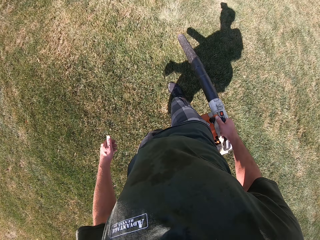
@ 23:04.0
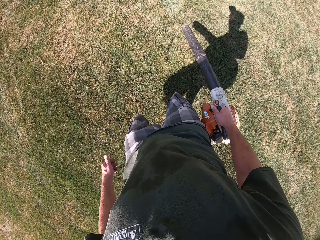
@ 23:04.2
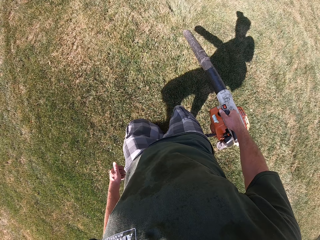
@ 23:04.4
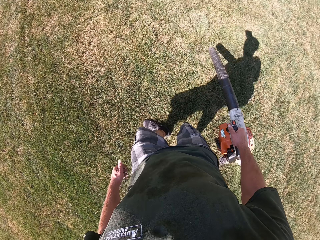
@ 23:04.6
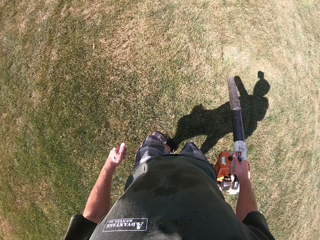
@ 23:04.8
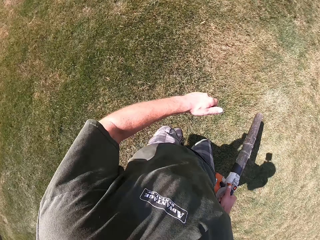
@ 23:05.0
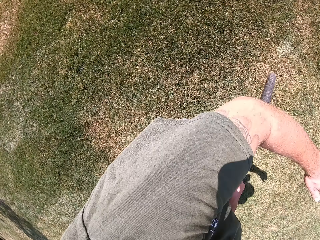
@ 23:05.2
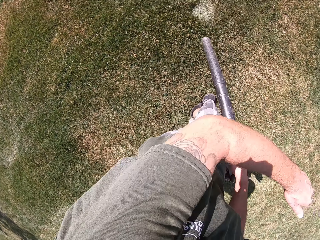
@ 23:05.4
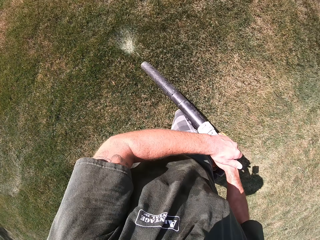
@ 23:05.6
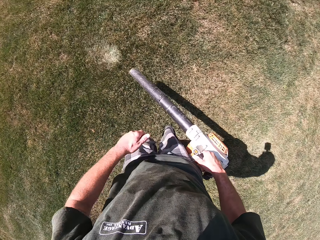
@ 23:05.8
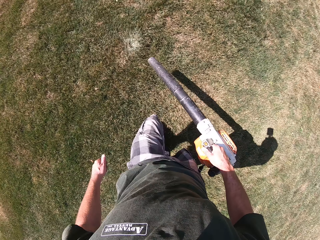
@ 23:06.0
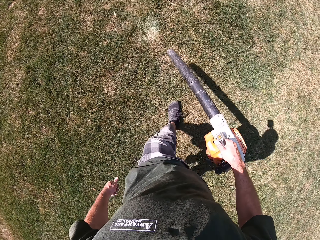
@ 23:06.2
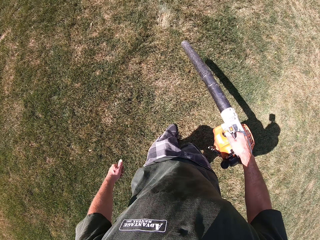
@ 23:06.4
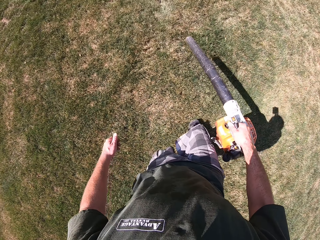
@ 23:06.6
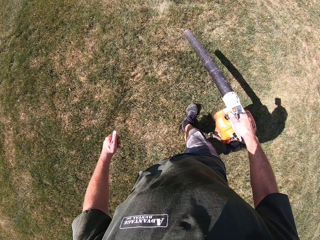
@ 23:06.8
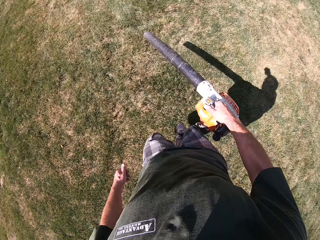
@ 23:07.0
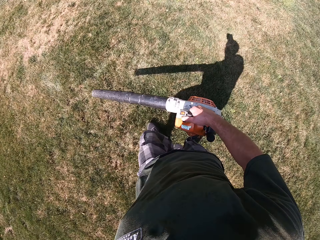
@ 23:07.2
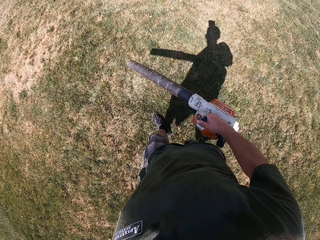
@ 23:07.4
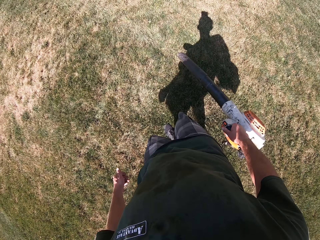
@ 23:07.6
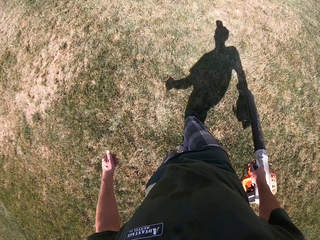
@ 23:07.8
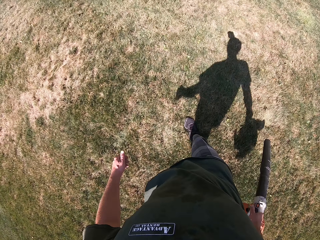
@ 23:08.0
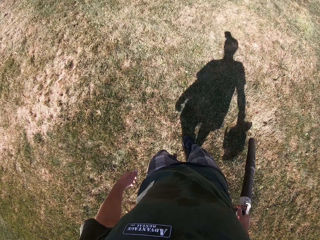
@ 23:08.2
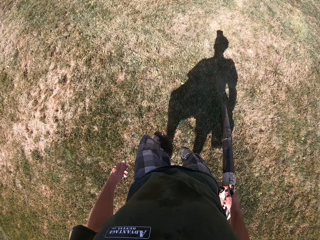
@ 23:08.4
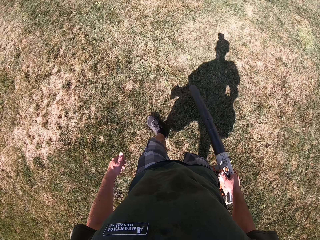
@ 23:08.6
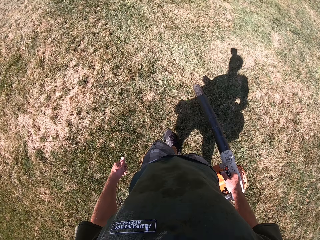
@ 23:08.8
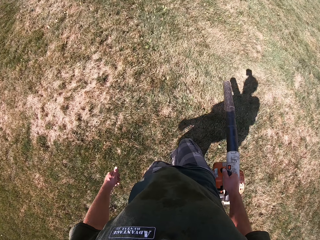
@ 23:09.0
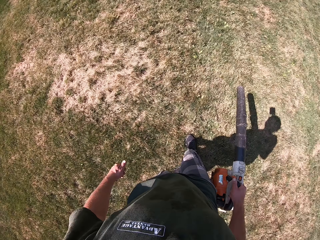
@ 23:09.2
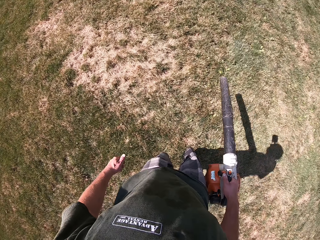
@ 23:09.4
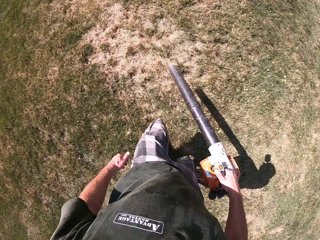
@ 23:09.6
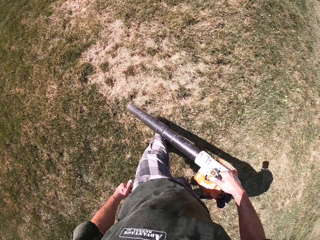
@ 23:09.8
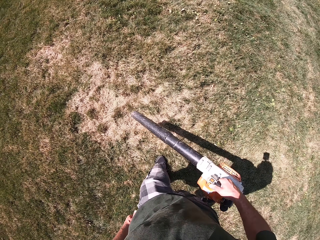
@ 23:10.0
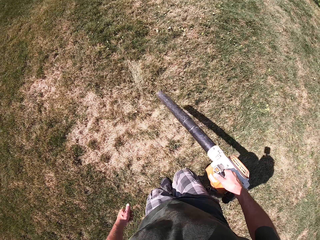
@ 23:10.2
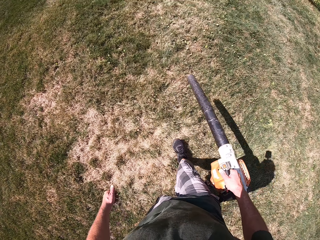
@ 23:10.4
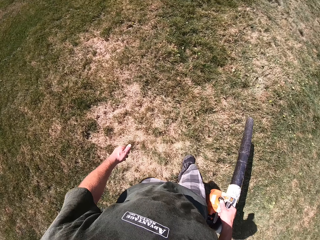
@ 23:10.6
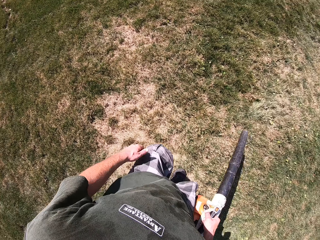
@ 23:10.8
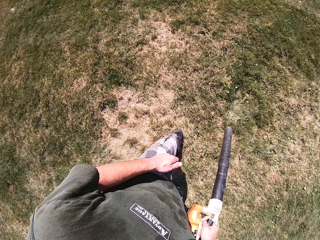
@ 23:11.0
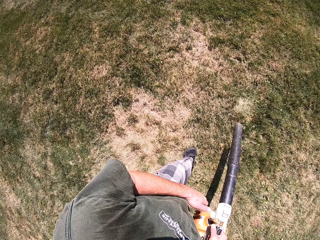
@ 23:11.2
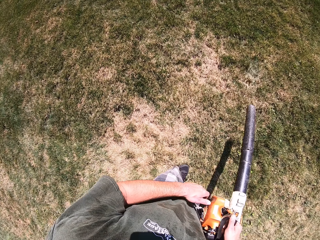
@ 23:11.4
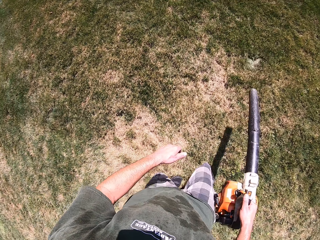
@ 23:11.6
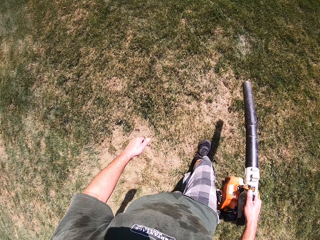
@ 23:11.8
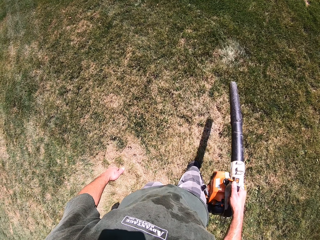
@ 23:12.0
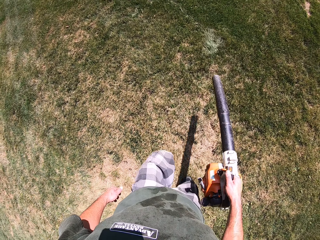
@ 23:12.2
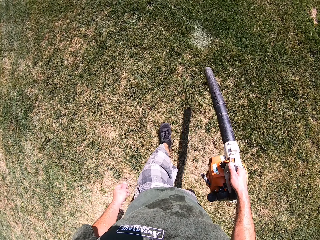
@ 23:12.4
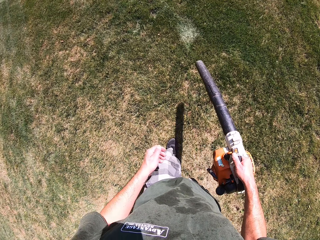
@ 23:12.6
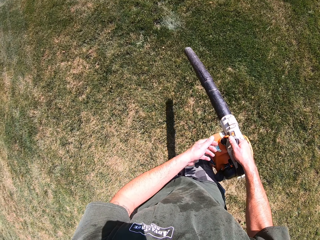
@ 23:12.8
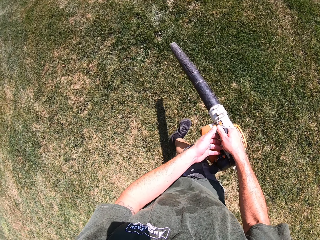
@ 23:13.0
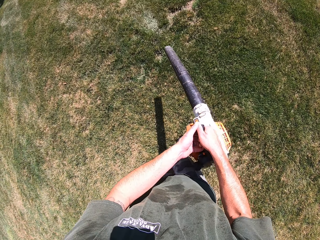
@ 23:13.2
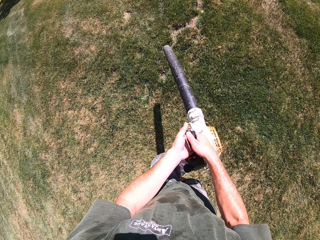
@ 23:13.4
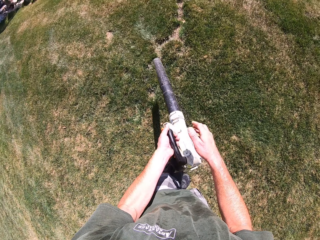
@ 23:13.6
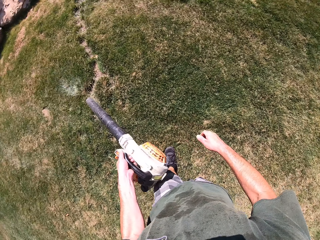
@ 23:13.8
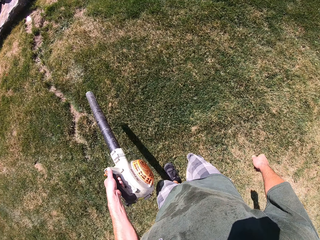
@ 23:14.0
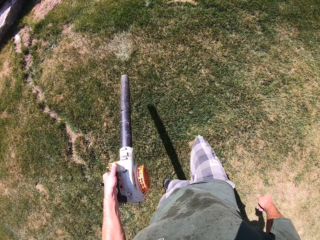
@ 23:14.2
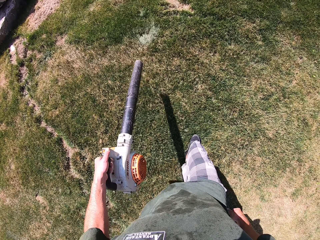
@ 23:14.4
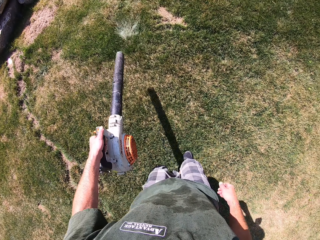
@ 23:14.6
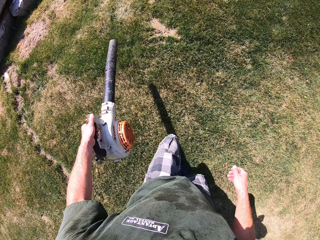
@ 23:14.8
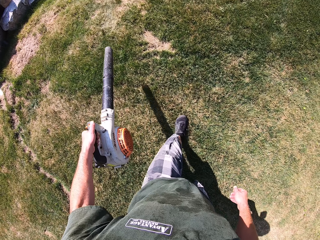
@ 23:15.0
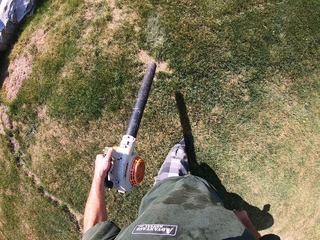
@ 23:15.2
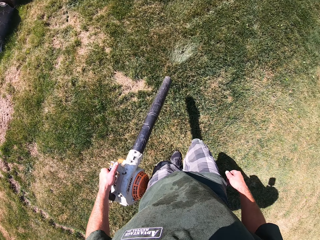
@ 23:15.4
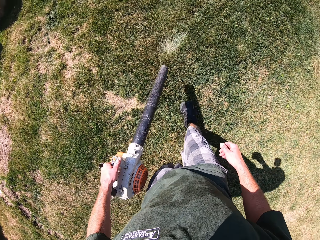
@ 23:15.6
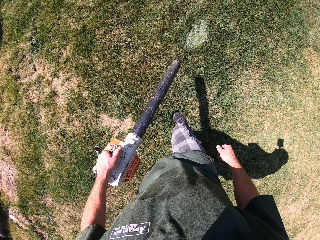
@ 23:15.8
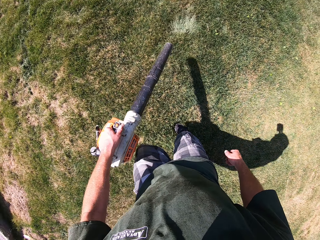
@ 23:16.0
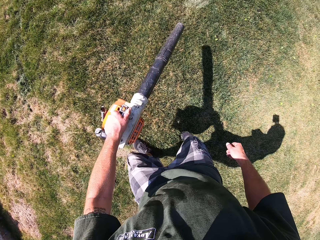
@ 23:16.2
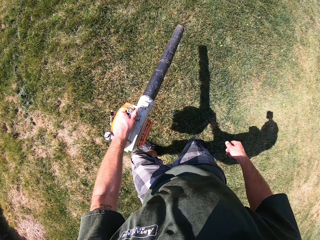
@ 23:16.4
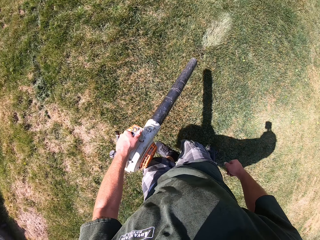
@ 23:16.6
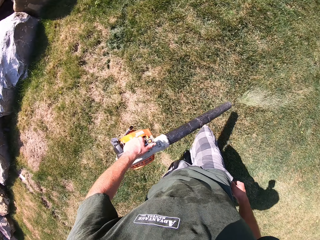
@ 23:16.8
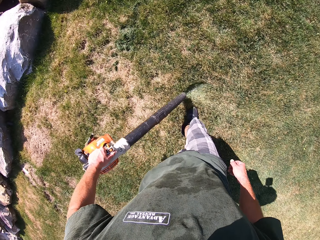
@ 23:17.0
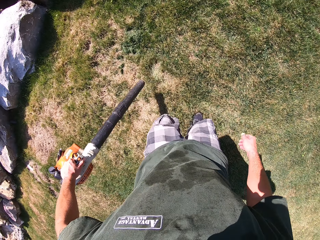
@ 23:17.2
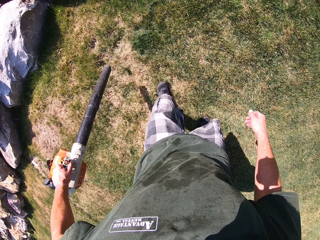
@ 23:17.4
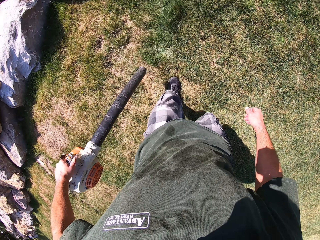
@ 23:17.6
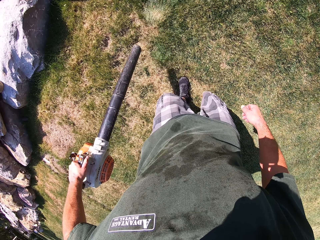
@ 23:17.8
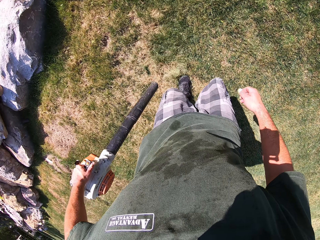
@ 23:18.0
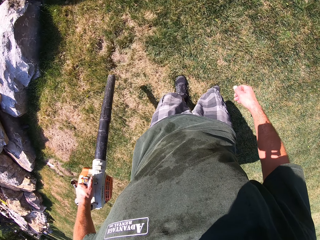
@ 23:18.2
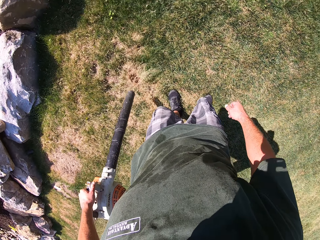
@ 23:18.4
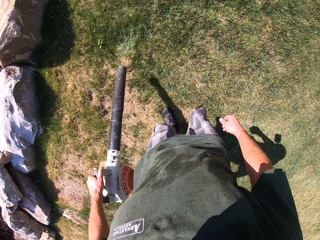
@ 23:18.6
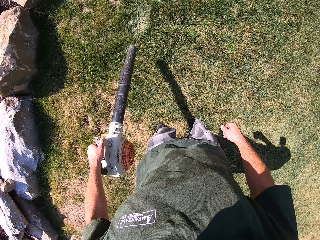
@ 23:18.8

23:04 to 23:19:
The camera wearer sways a hand. He blows dirt on the grass using a leaf blower. He passes the lawn blower from his right hand to his left hand. He blows dirt on the grass using the leaf blower.

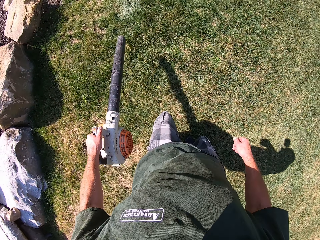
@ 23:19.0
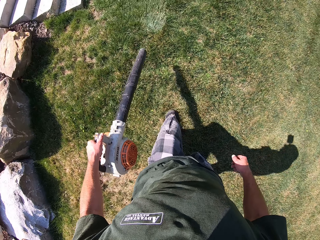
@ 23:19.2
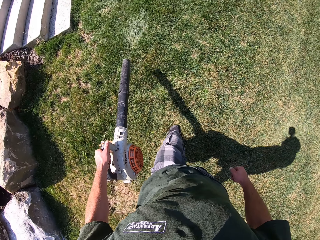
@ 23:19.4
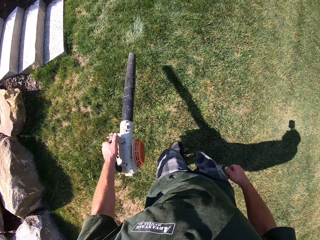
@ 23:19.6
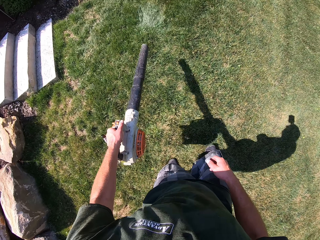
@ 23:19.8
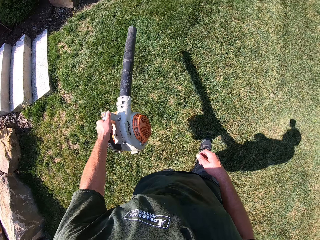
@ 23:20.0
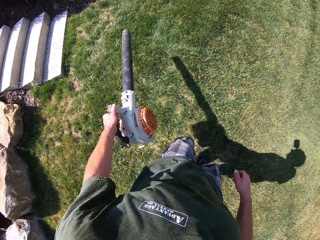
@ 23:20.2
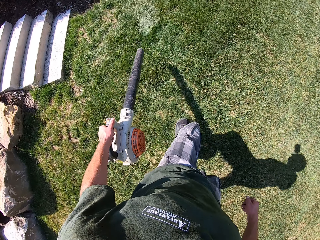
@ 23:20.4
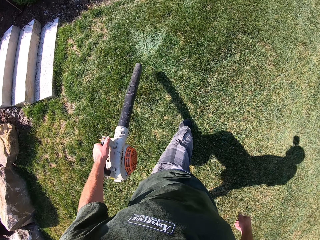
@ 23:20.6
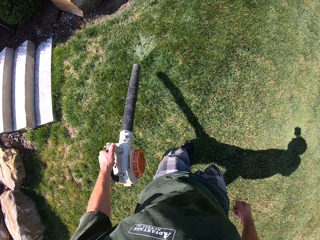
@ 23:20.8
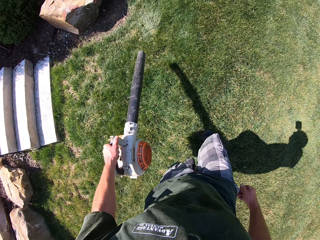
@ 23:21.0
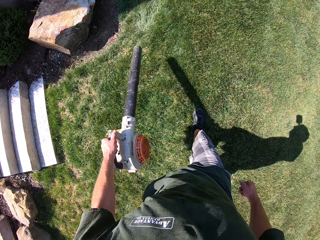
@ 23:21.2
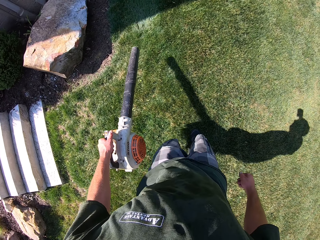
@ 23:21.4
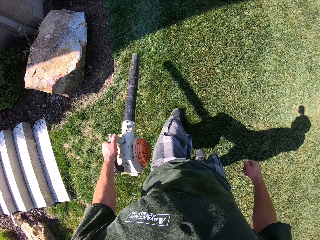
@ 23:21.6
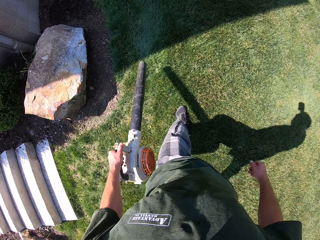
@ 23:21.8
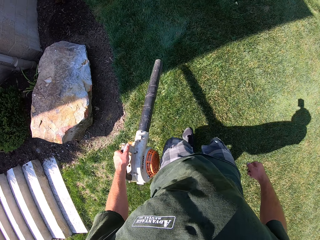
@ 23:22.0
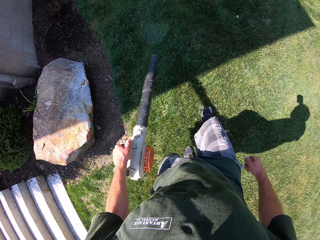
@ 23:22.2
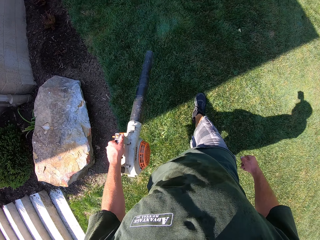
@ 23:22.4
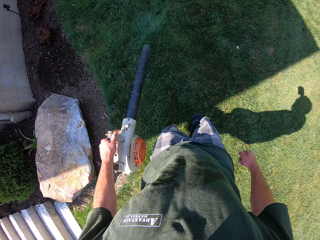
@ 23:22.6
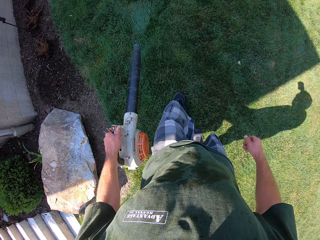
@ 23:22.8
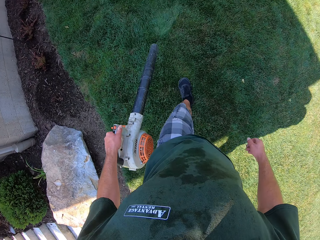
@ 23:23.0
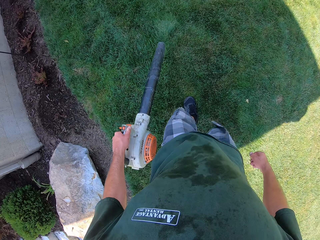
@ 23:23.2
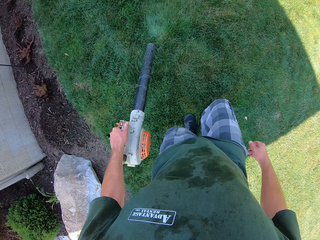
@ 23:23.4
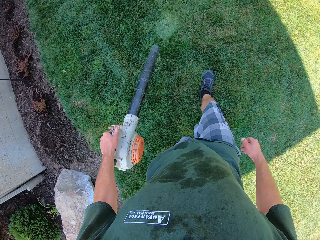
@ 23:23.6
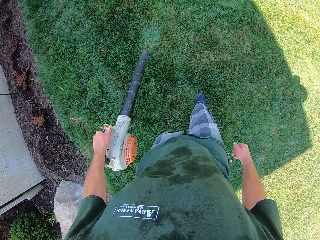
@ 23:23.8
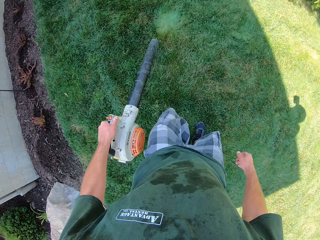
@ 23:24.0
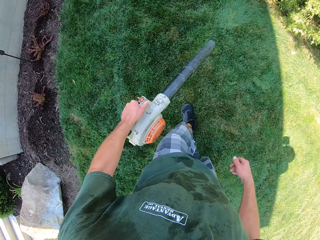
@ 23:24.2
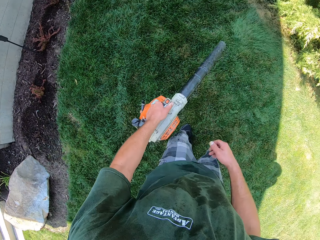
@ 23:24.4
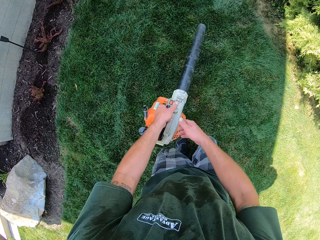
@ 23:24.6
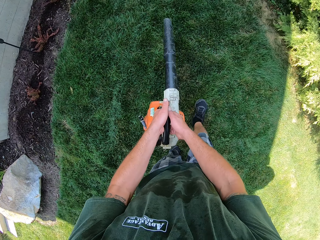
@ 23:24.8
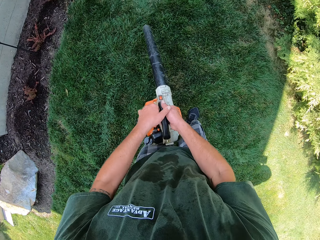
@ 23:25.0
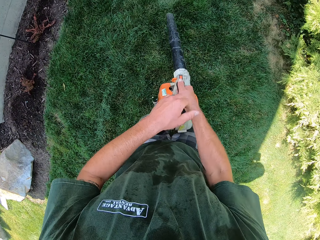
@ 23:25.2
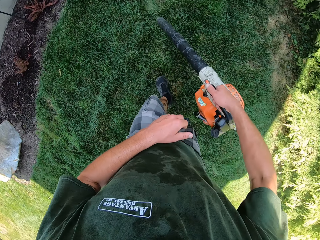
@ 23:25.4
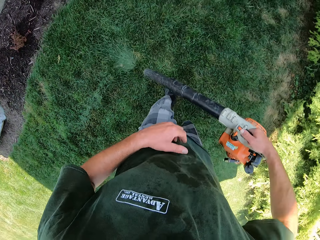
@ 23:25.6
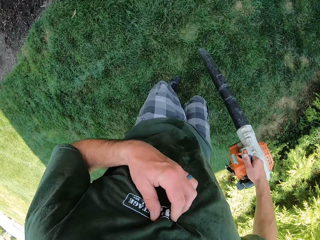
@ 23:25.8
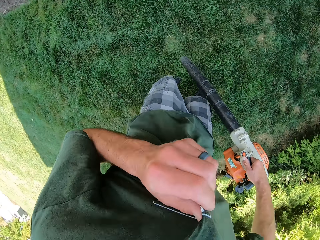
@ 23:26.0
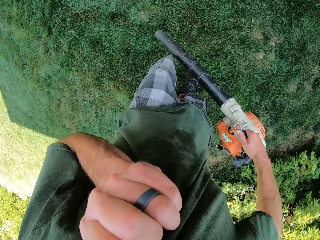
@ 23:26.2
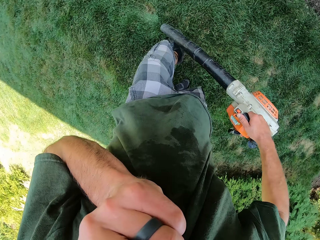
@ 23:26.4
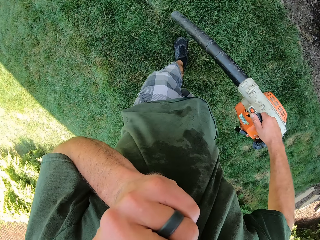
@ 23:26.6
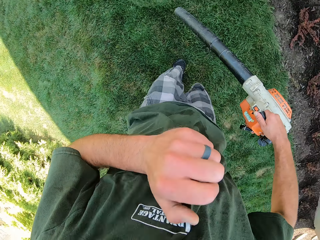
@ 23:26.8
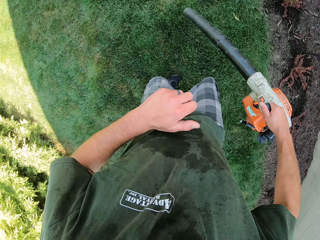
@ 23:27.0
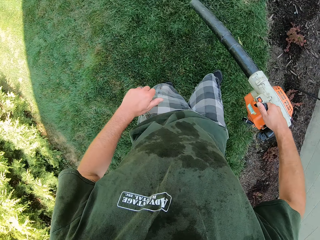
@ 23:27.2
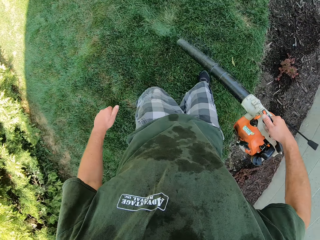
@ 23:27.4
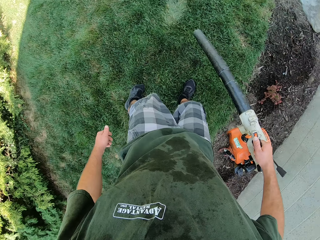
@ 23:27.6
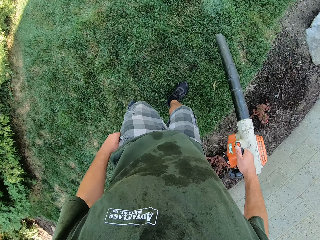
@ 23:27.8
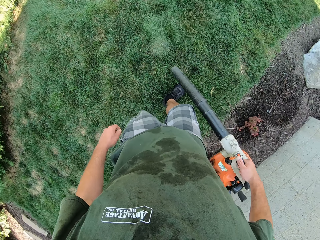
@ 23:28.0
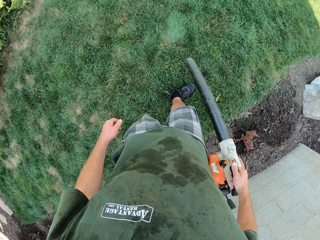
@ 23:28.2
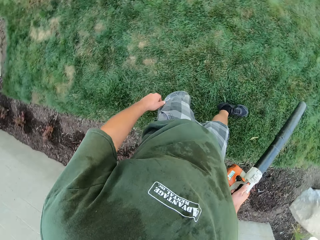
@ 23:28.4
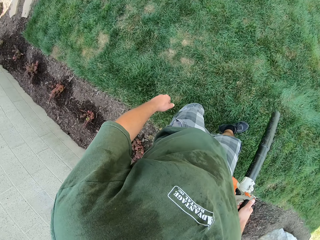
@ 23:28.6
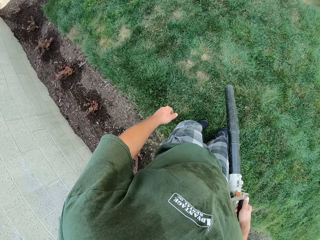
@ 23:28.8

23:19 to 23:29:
The camera wearer passes the lawn blower from his left hand to his right hand. He holds his shirt with his left hand. He wipes the nose using a cloth. He drops his shirt.
